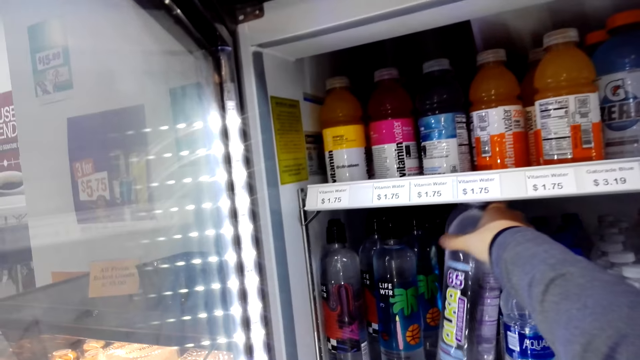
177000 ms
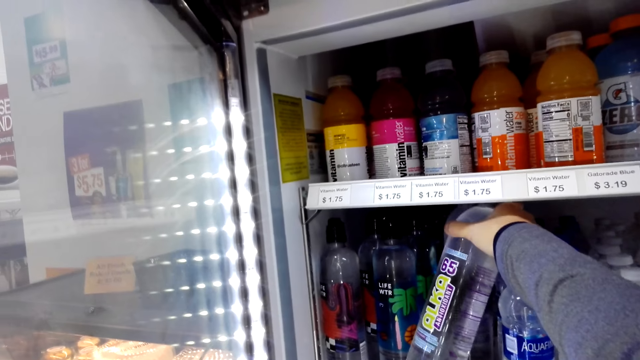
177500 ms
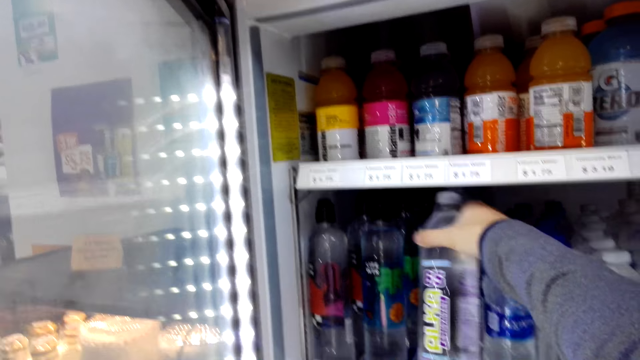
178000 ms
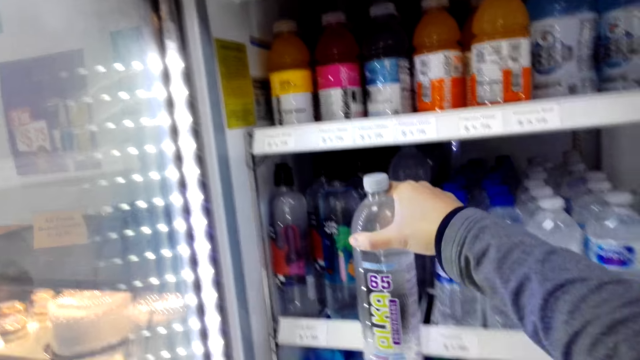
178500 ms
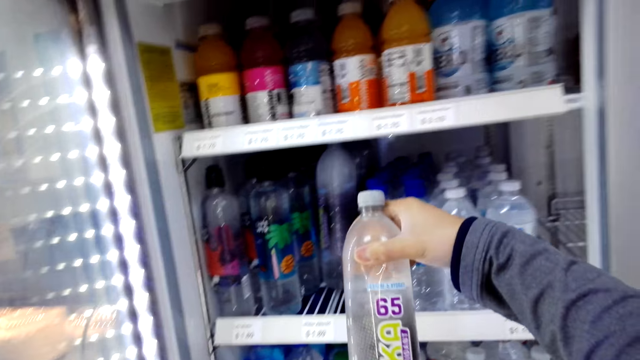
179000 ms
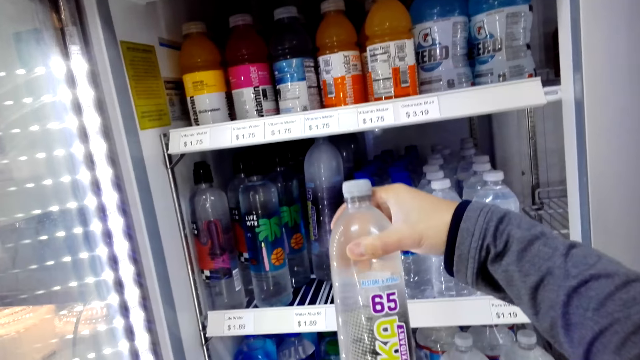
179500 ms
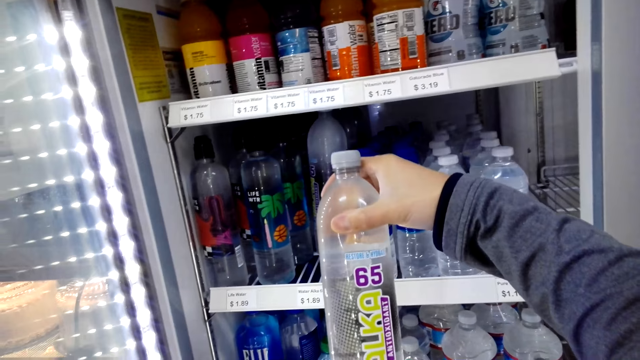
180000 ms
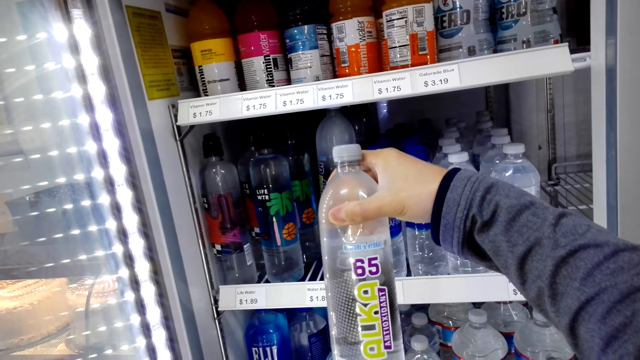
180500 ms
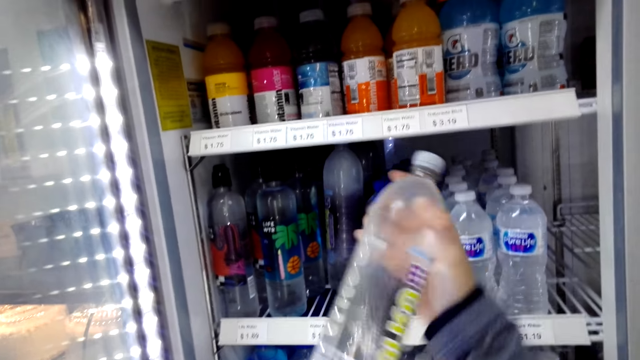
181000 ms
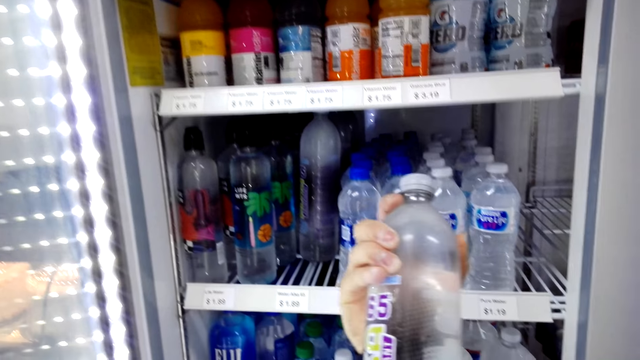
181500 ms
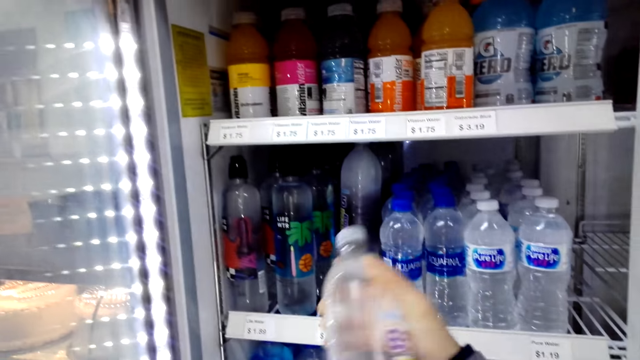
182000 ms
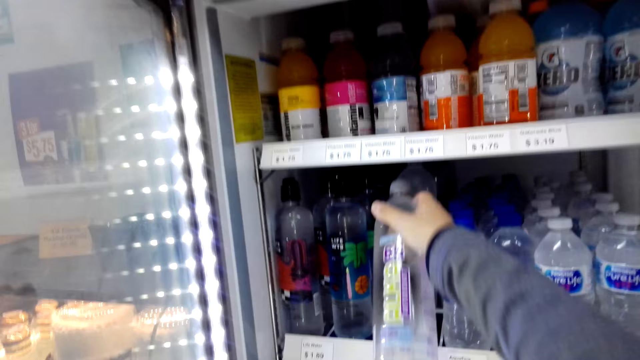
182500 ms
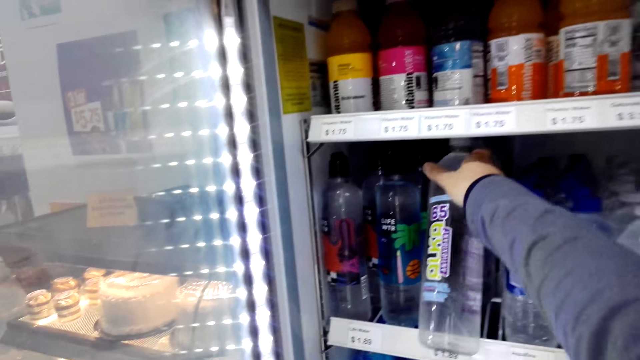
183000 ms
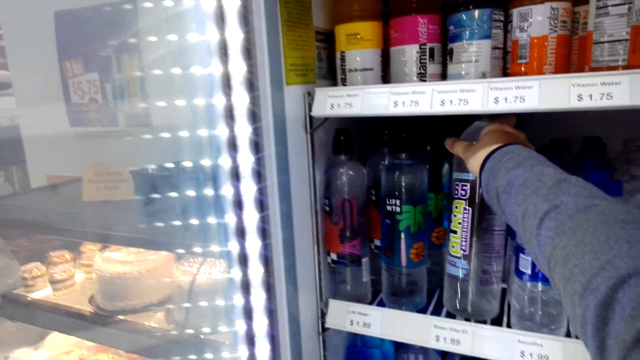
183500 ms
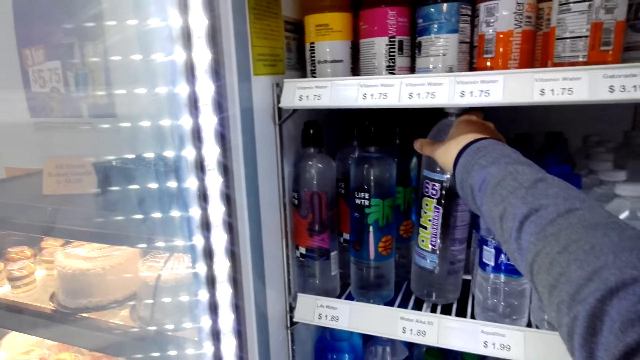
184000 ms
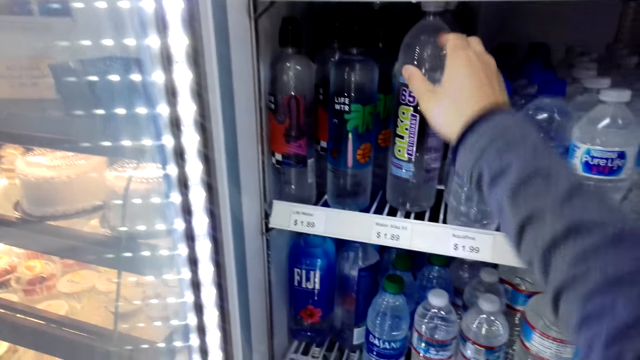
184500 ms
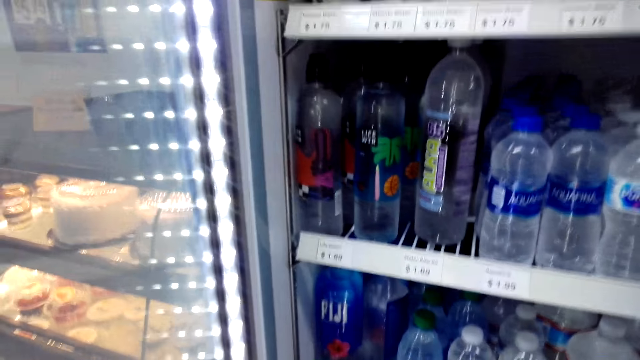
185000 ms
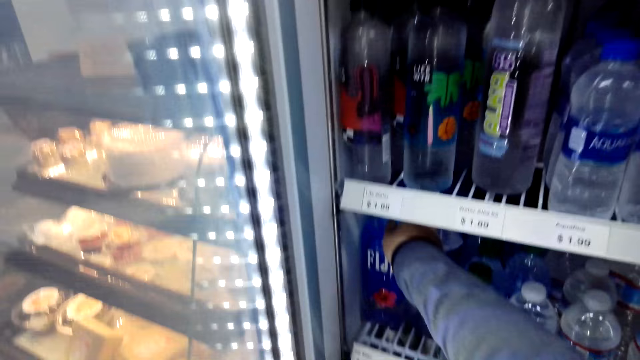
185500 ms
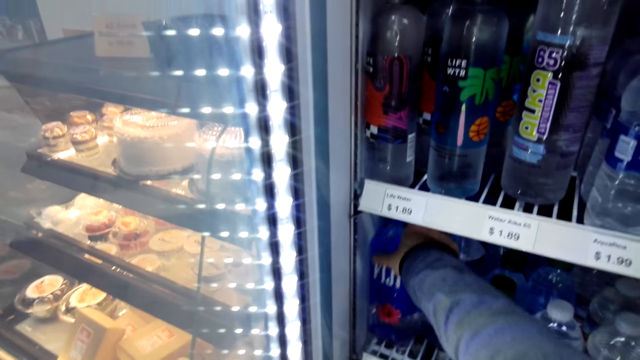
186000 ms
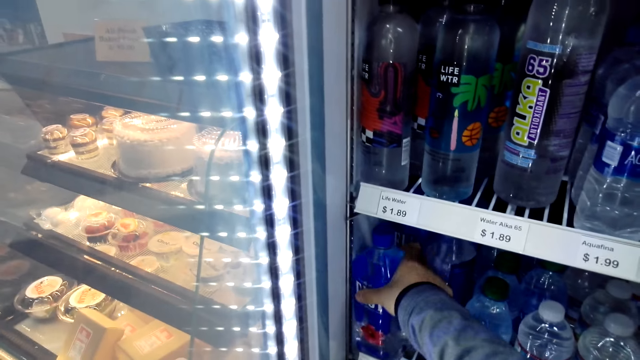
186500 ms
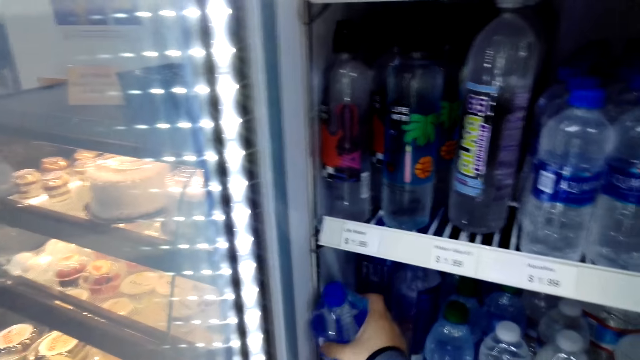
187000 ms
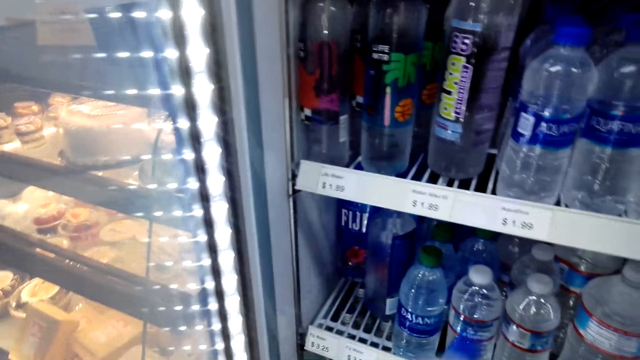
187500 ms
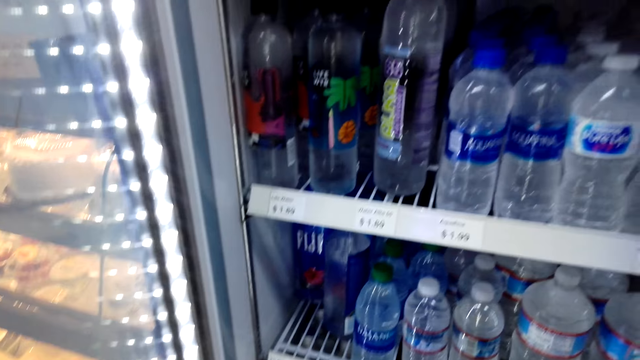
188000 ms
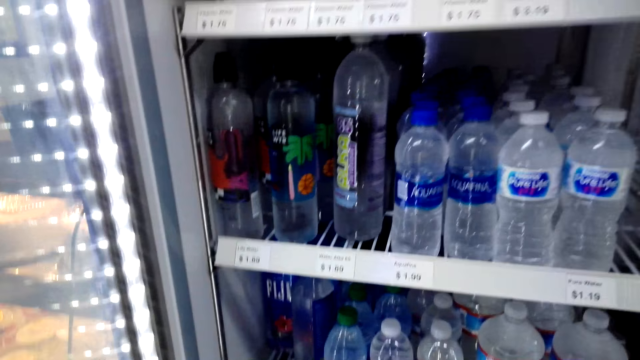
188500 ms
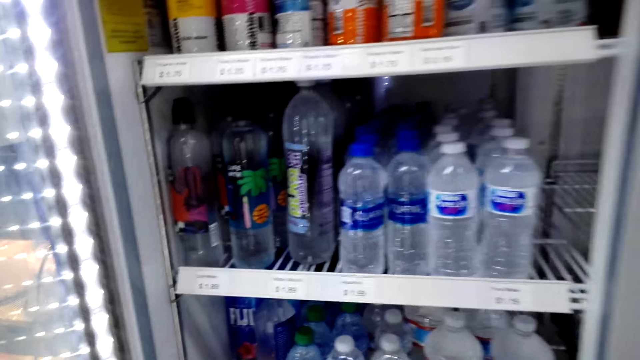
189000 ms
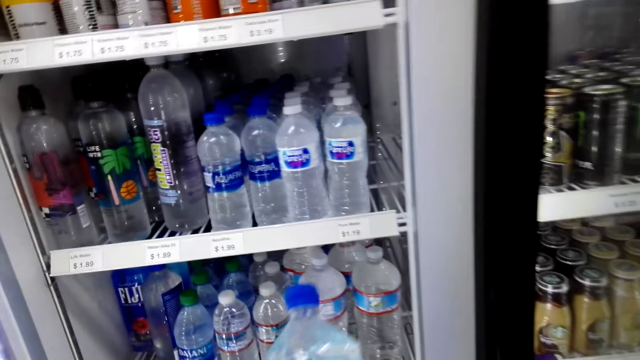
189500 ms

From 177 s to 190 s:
The camera wearer looks at the ALKA water bottle. They take the ALKA water. They put the water bottle in the fridge. They take the FIJI water.

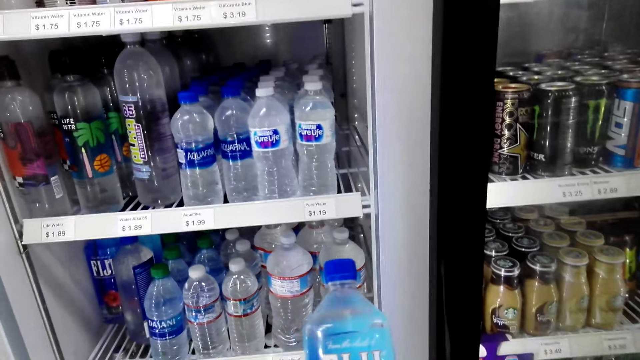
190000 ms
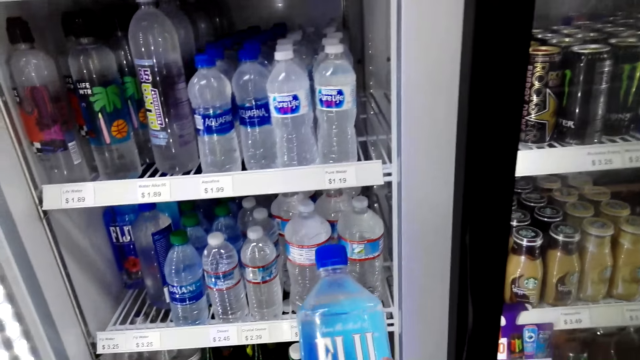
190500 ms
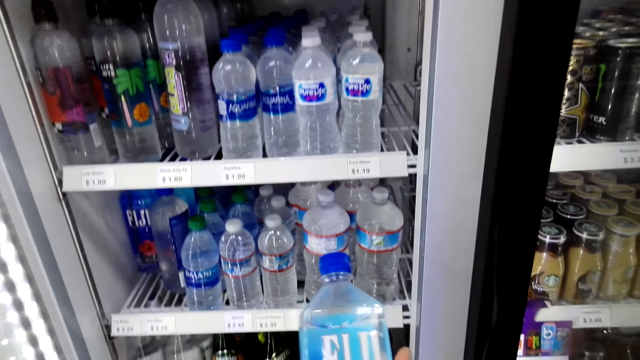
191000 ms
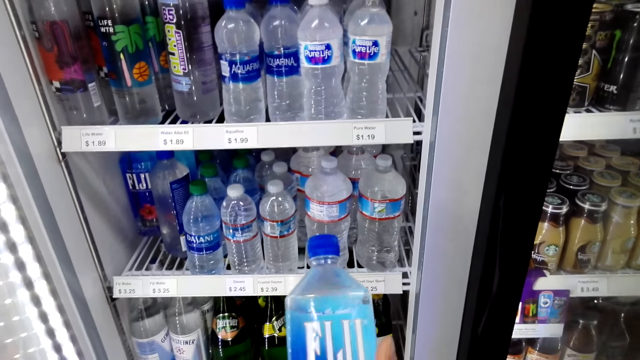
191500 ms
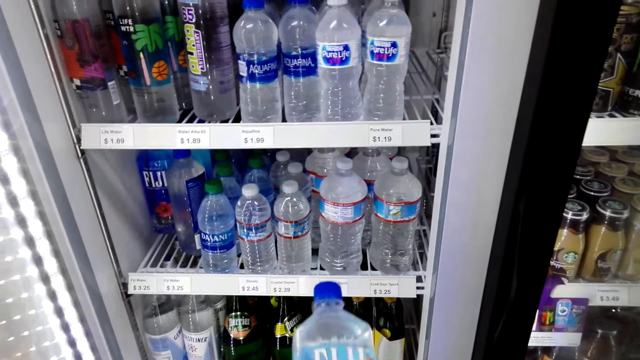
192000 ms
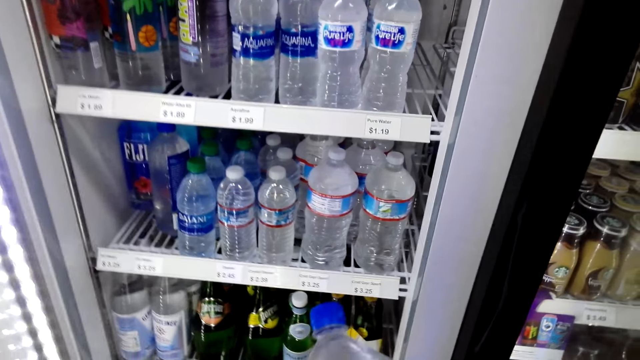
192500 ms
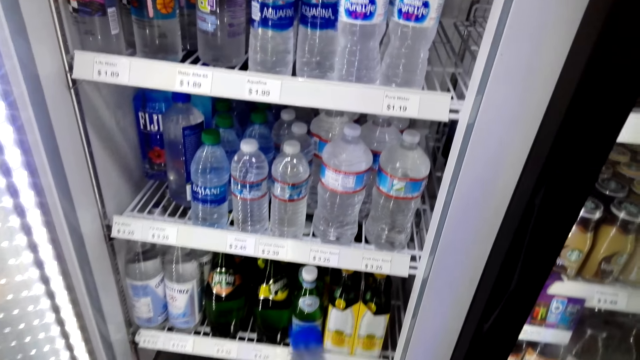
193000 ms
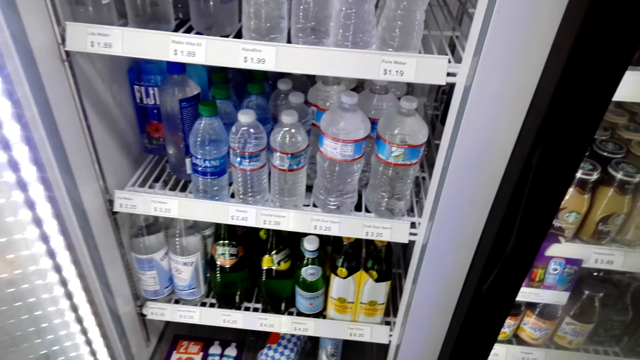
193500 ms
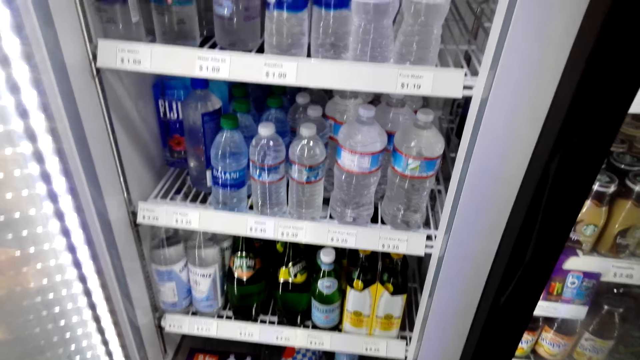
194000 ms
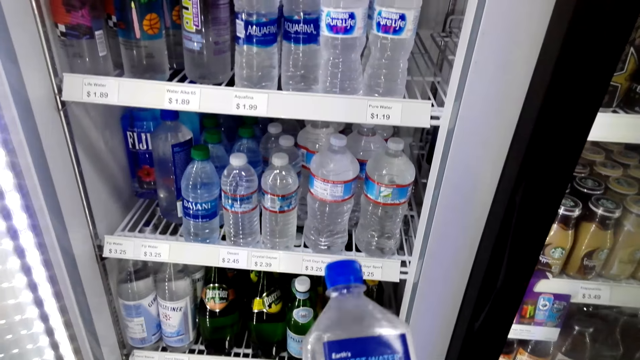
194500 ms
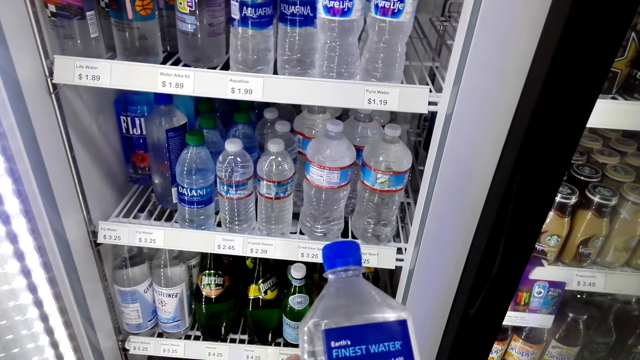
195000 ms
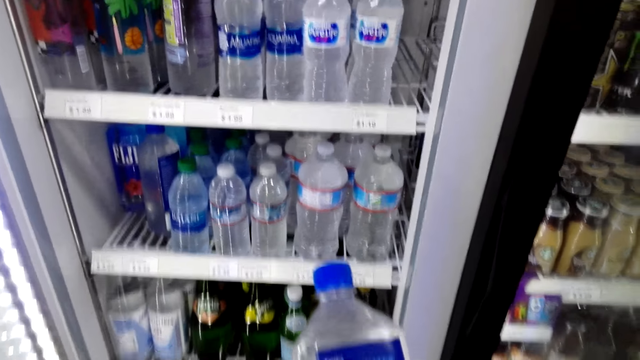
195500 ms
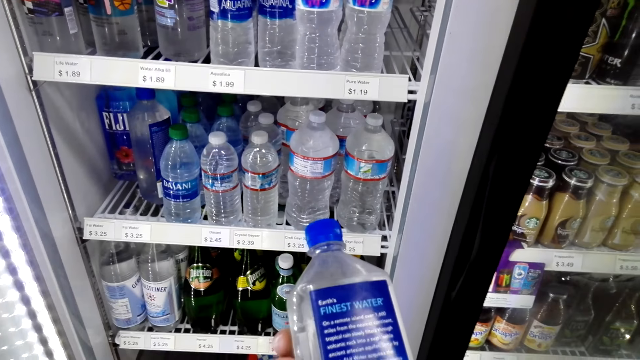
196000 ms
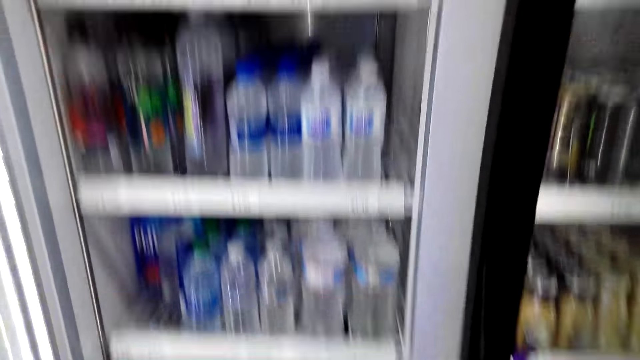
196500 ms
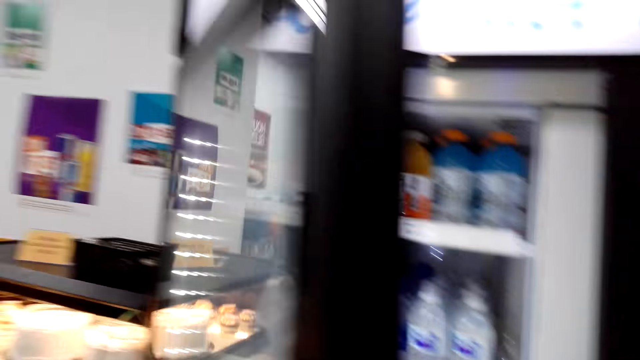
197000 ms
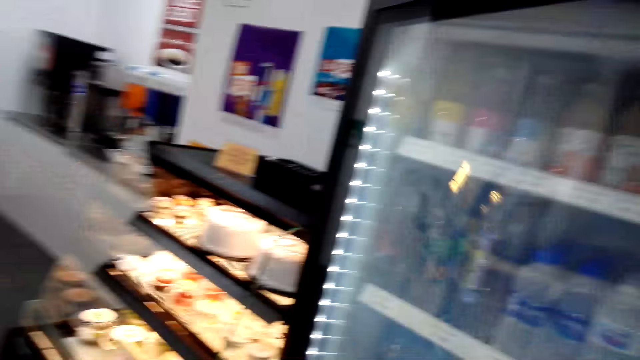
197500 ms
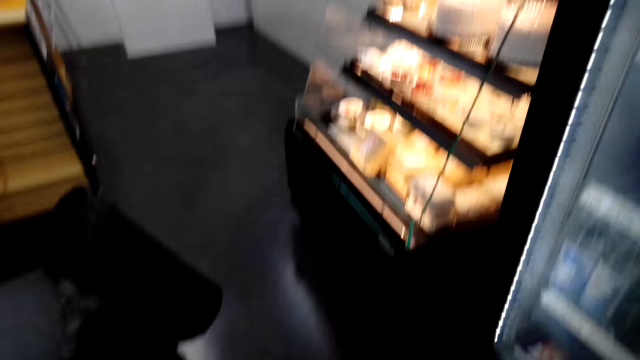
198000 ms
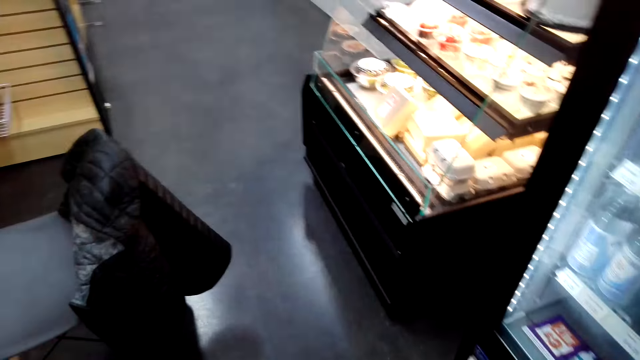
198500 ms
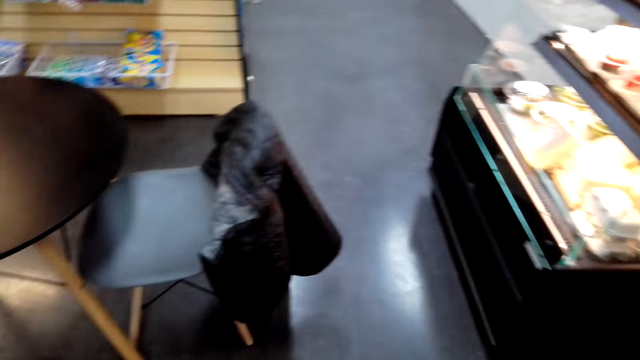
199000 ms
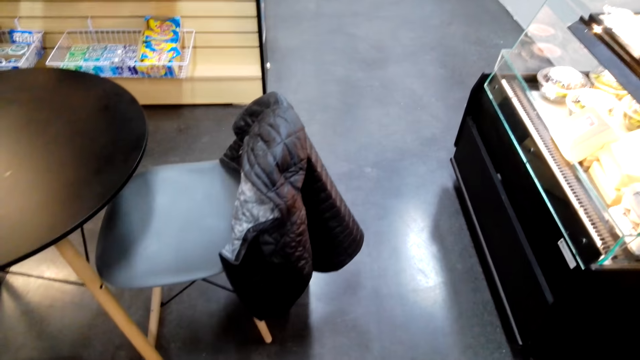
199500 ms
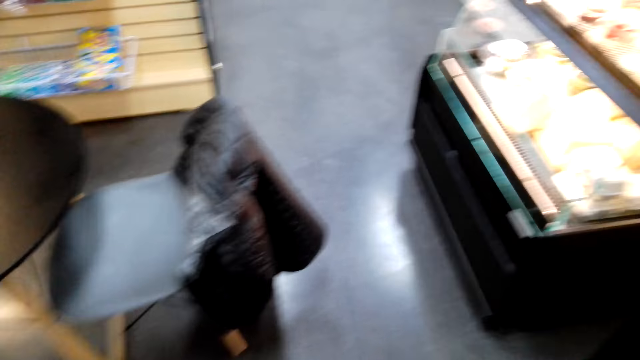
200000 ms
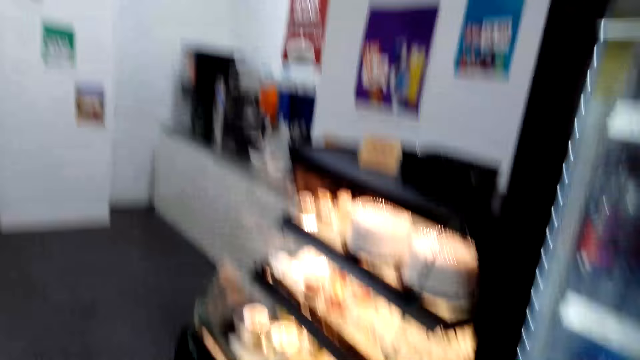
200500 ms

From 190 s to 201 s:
The camera wearer looks at the FIJI water. They talk. They close the fridge's door.
